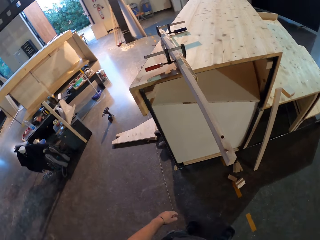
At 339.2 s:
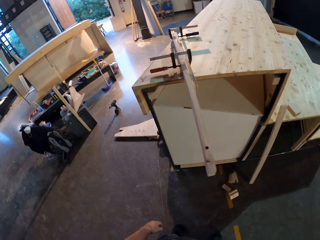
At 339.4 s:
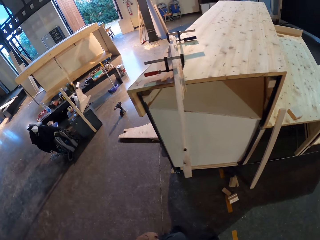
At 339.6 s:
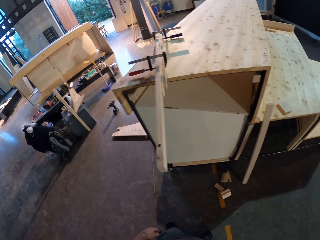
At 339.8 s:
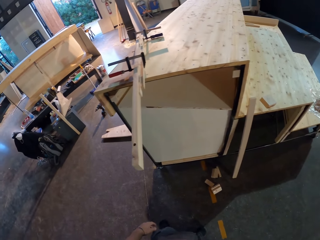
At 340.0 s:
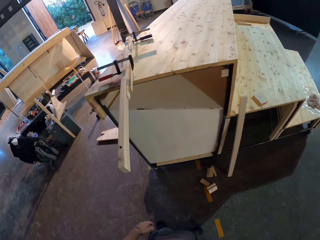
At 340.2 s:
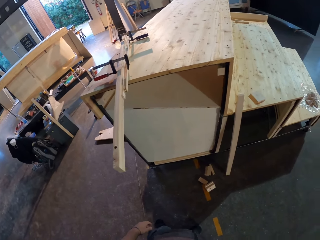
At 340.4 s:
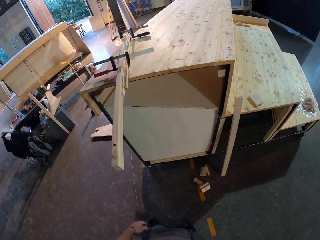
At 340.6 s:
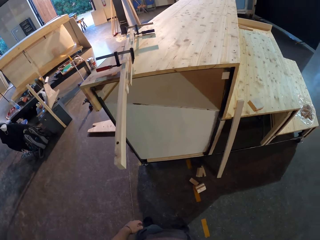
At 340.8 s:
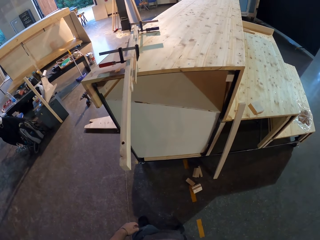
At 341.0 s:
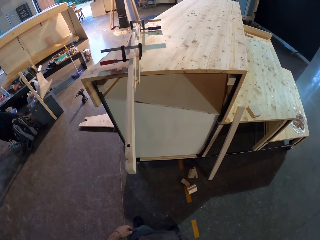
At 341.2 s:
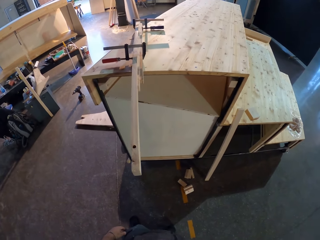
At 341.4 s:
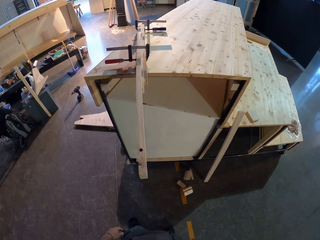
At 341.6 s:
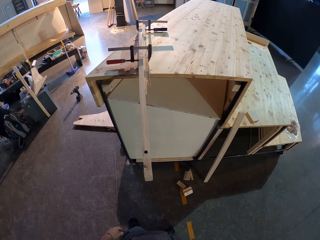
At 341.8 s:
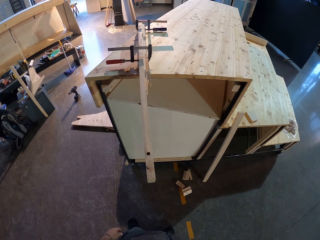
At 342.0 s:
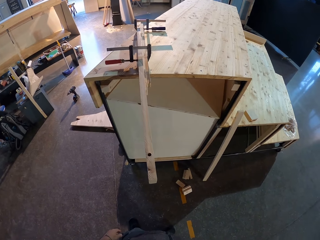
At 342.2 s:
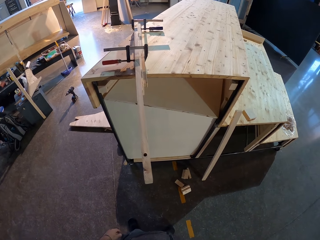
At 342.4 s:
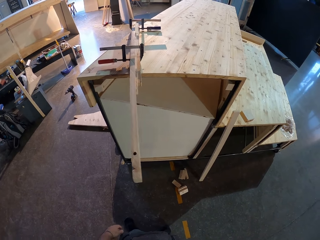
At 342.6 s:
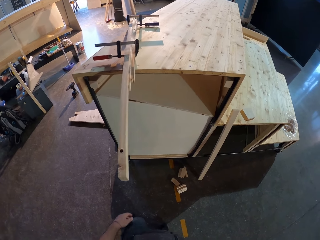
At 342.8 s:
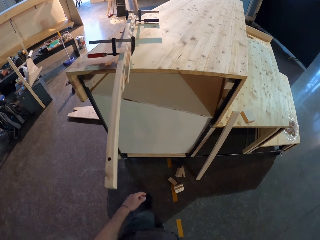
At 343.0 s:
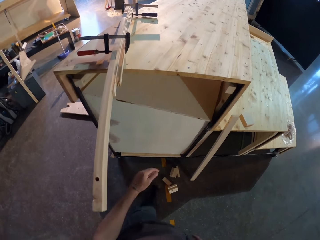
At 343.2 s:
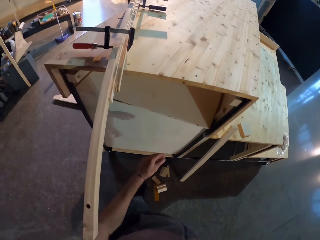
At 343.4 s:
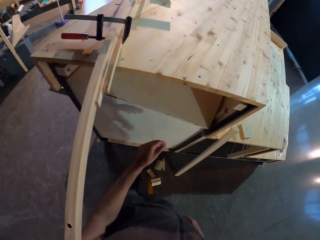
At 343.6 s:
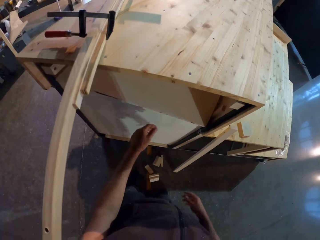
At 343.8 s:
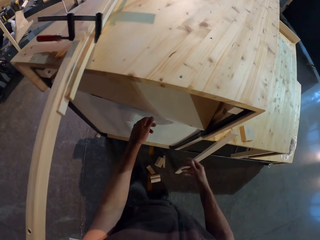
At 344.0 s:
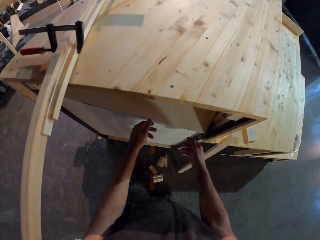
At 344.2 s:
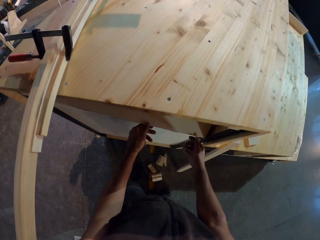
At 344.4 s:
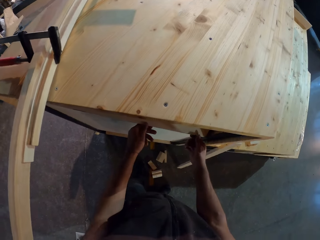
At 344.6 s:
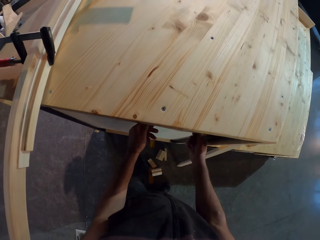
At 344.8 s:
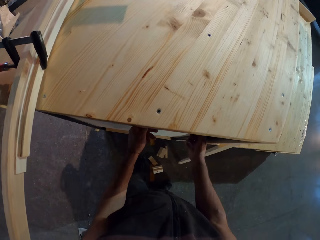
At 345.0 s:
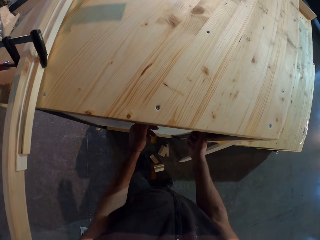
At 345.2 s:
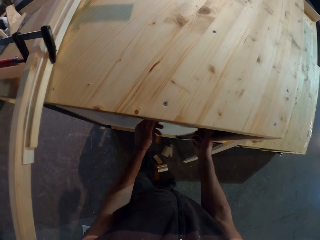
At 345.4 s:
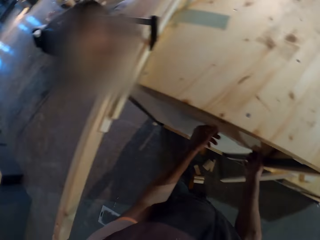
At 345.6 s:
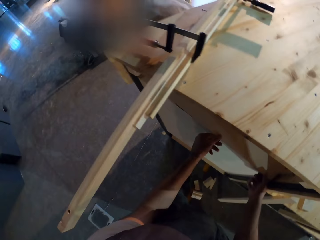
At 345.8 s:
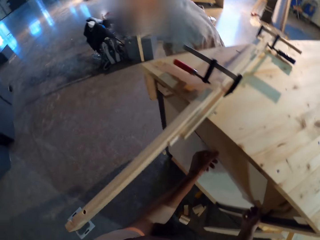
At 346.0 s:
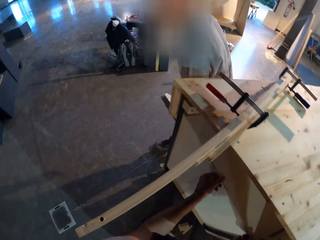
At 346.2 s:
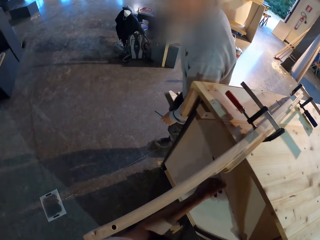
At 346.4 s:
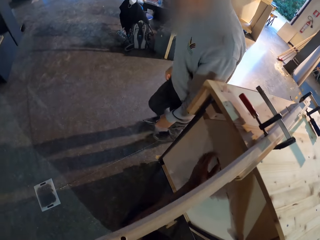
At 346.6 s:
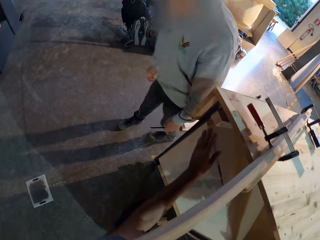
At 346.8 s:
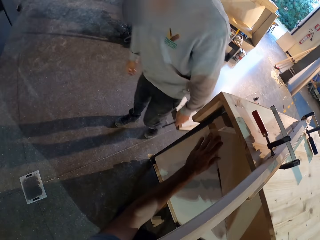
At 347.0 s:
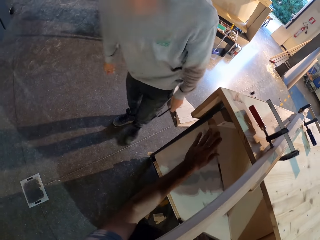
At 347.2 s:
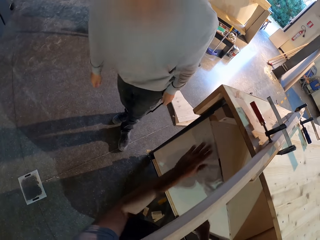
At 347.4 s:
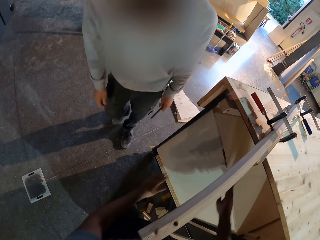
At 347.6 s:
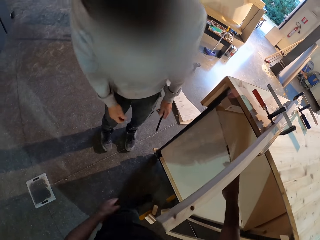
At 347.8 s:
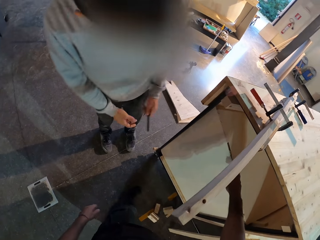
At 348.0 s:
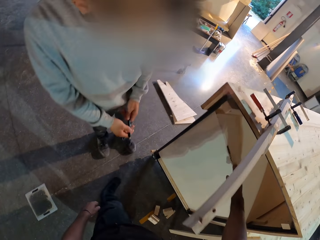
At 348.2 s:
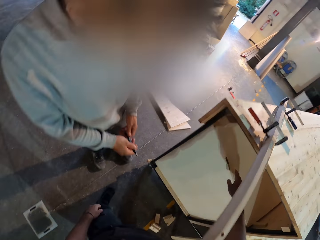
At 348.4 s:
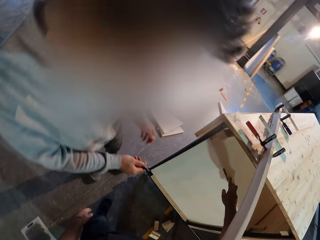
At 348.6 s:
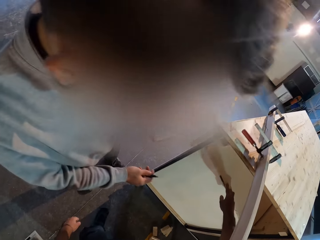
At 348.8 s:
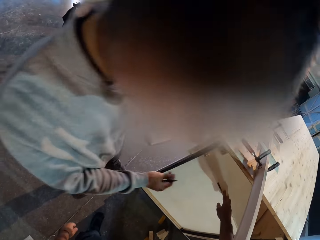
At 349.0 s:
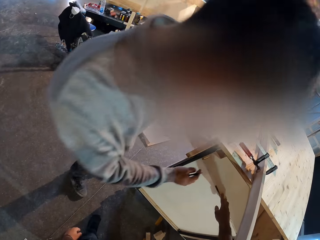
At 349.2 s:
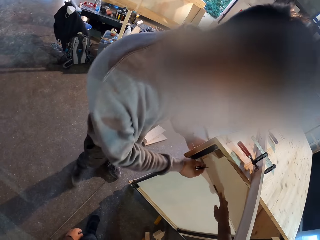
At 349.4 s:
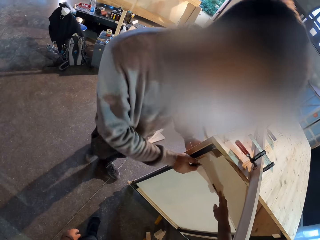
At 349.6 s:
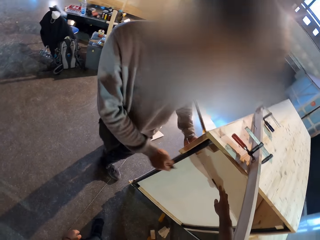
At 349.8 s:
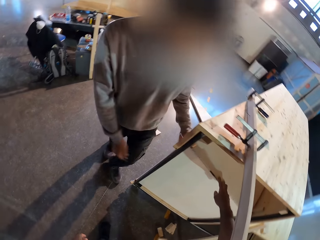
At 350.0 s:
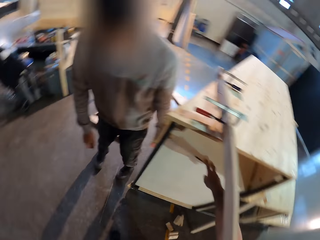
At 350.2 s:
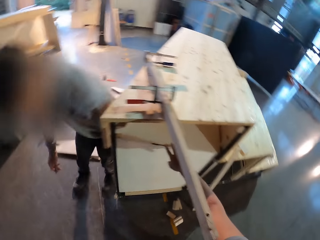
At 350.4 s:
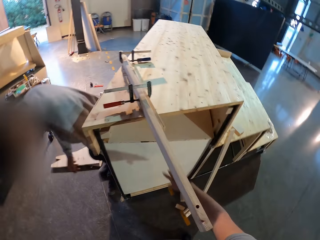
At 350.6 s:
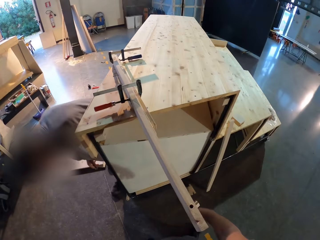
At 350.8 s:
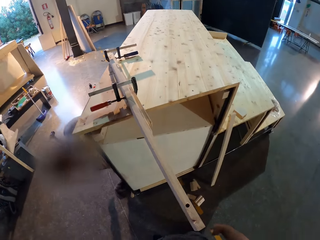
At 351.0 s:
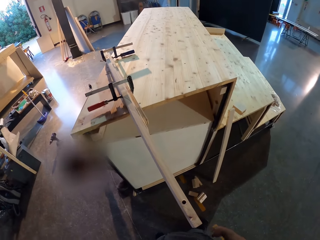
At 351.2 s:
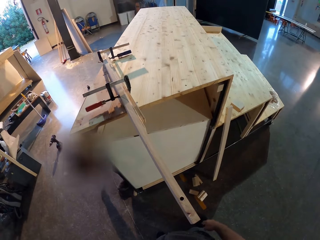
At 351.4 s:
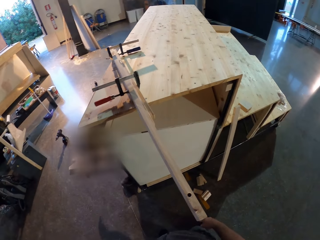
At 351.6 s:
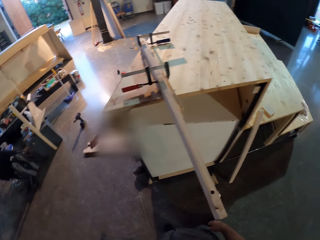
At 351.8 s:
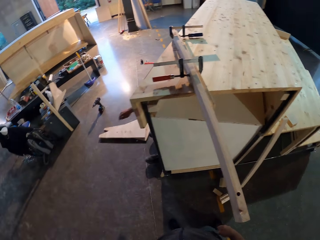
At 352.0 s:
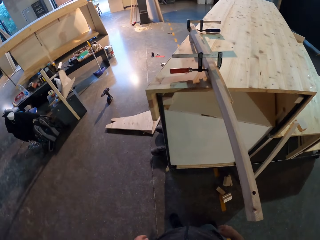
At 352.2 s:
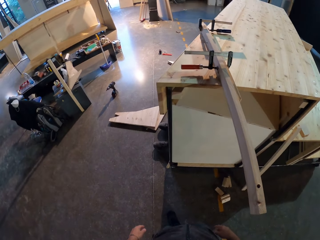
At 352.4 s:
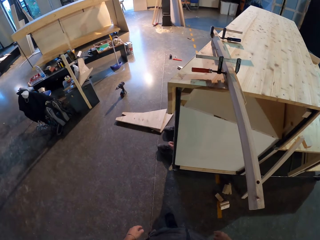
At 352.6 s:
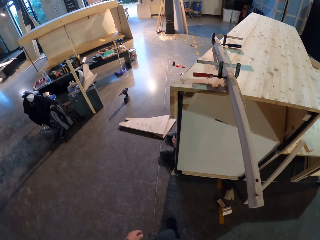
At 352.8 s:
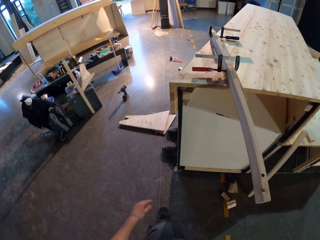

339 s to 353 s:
The camera wearer moves around. He looks at the table. He holds the plank of wood in the middle of the table with both of his hands. He moves forward. He touches the plank of wood with his left hand. A man touches the plank of wood with his right hand. The man goes below the furniture.

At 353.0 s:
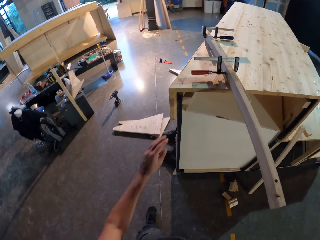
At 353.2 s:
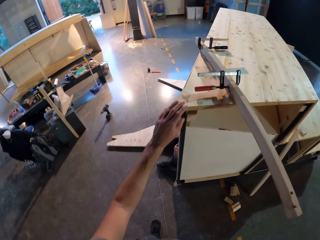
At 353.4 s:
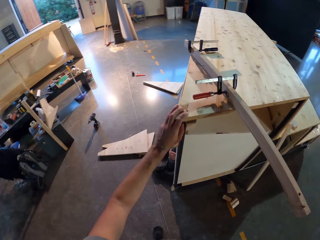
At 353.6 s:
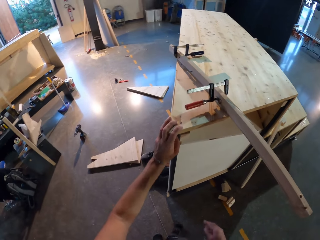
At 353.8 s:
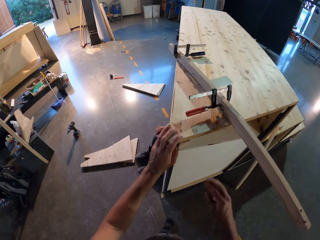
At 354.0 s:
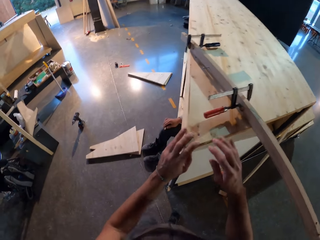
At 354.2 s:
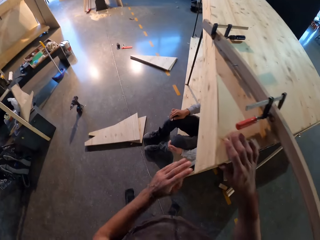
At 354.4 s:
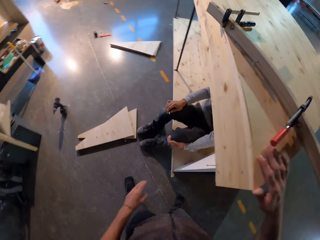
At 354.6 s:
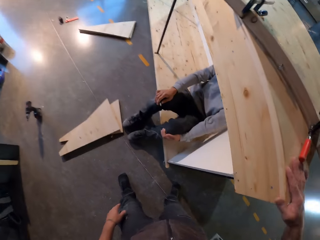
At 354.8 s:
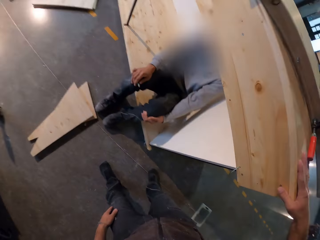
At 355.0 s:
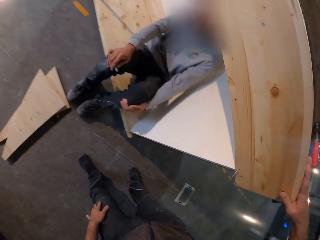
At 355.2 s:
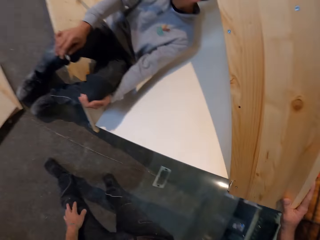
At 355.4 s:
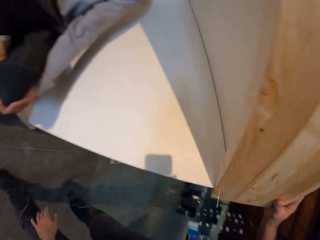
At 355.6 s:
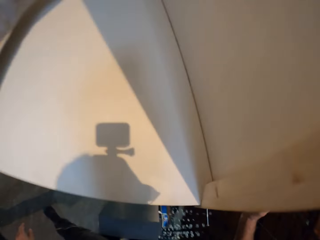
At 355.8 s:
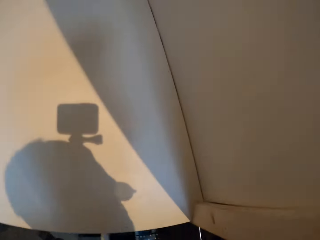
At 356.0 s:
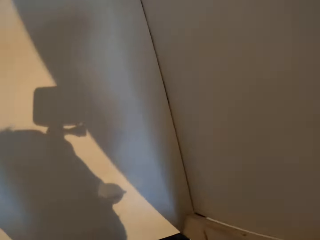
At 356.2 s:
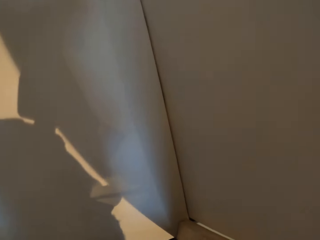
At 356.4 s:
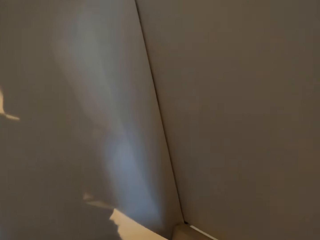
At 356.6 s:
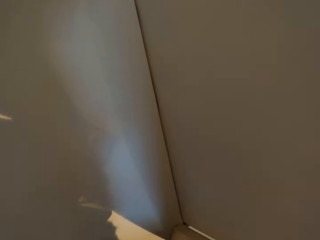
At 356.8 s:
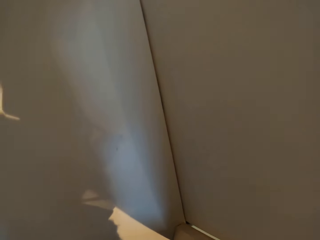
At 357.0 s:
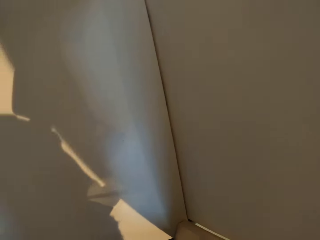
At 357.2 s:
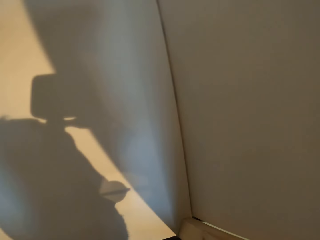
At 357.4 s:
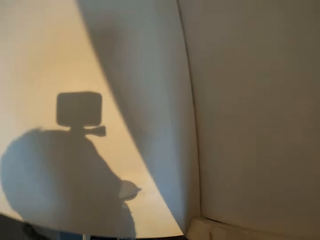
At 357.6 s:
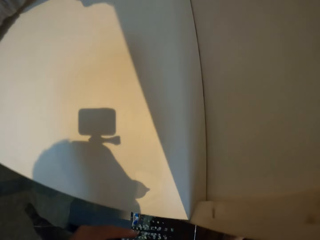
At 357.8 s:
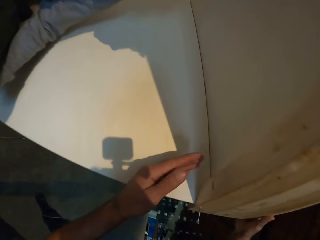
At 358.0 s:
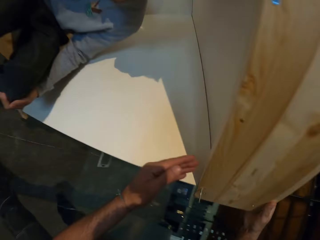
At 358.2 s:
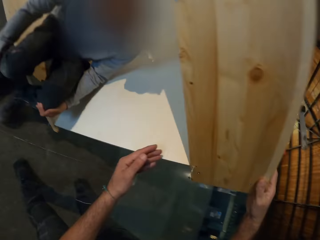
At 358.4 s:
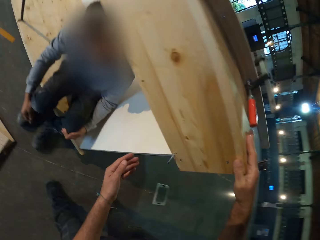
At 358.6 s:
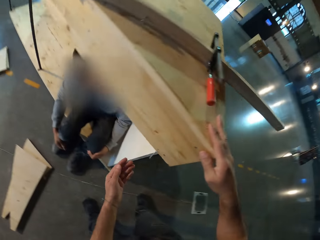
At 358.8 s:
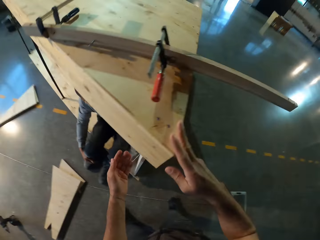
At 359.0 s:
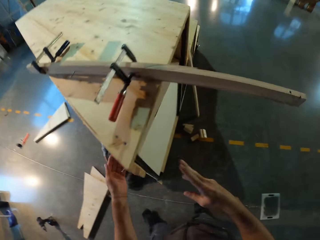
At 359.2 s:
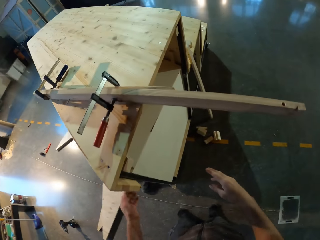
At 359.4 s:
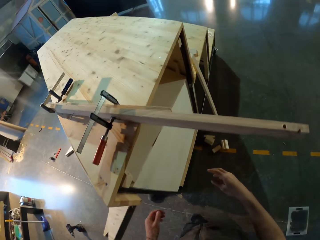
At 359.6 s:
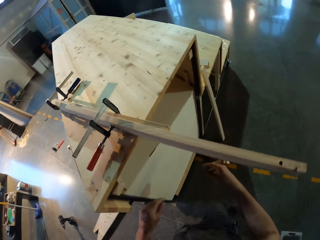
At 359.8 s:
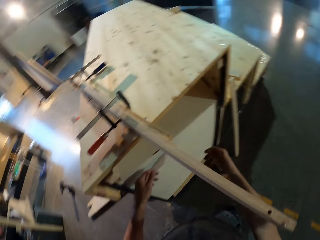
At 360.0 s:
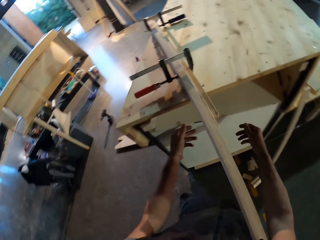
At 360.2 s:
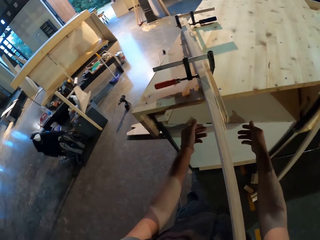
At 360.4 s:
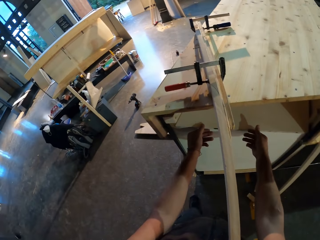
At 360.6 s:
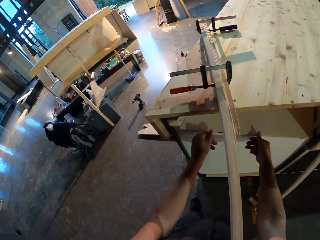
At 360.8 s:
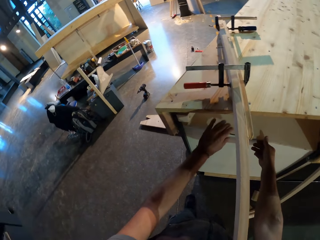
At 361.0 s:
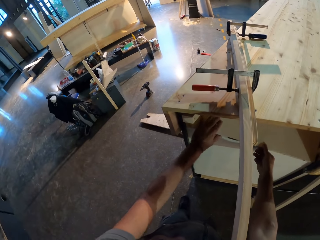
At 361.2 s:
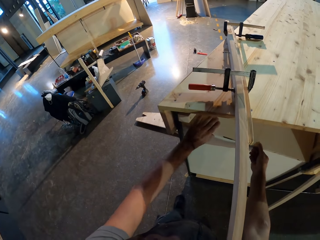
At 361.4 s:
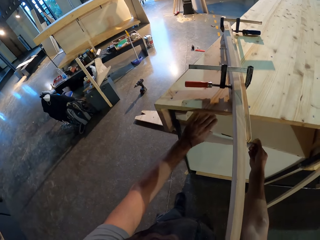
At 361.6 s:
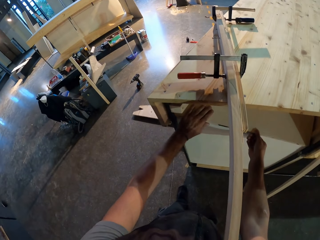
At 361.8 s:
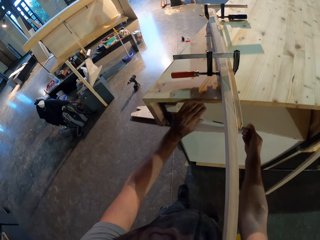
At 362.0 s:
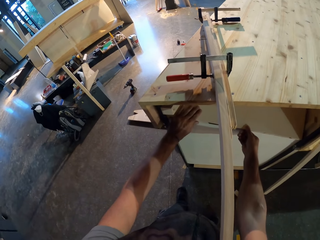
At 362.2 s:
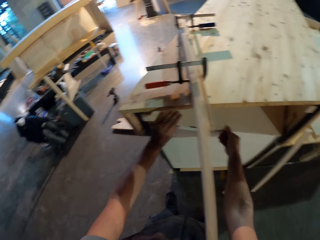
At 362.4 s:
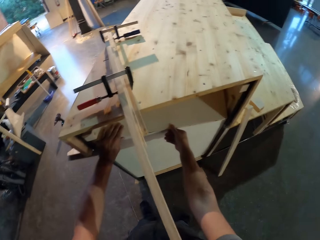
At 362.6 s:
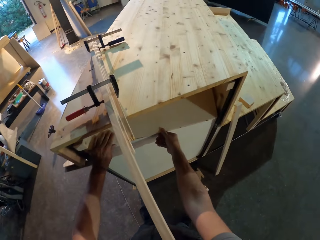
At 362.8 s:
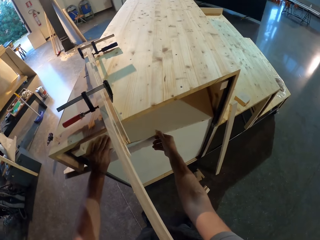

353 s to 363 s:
The camera wearer touches the furniture with his left hand. He holds the table with his left hand. He touches the furniture with his right hand. He holds the table with his right hand. He looks under the table. He puts his left hand below the furniture. He touches the plank of wood with both his hands. He adjusts the wood in the middle of the table.
